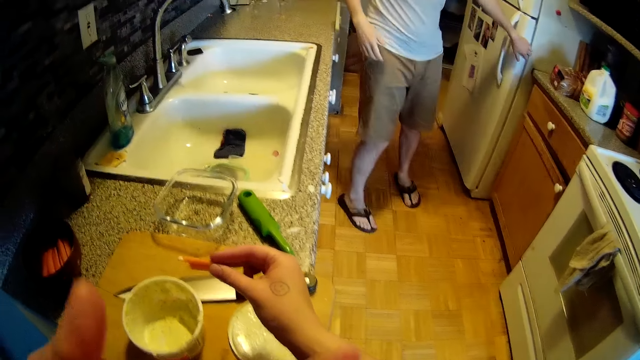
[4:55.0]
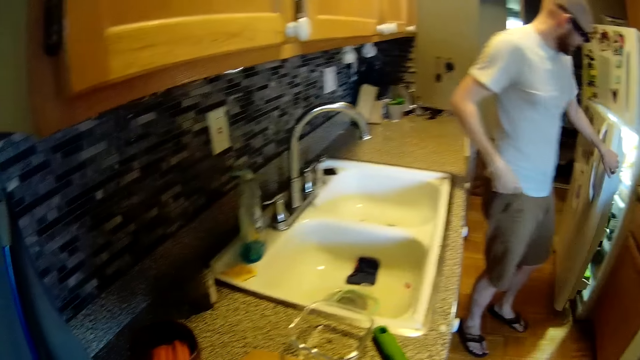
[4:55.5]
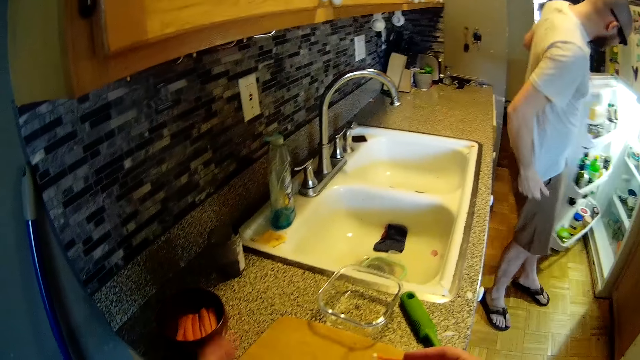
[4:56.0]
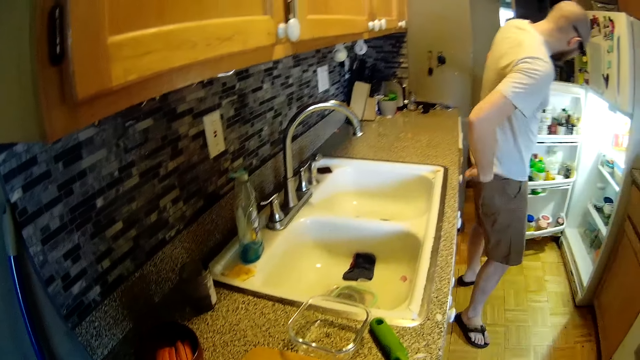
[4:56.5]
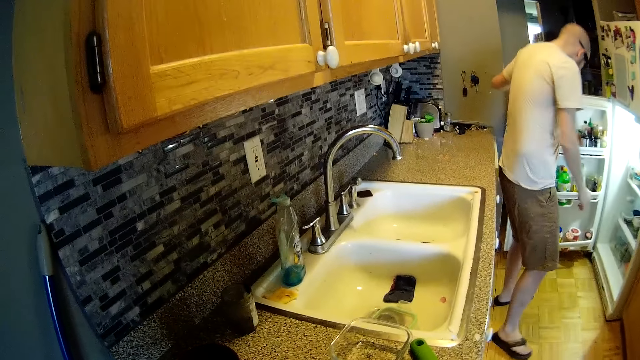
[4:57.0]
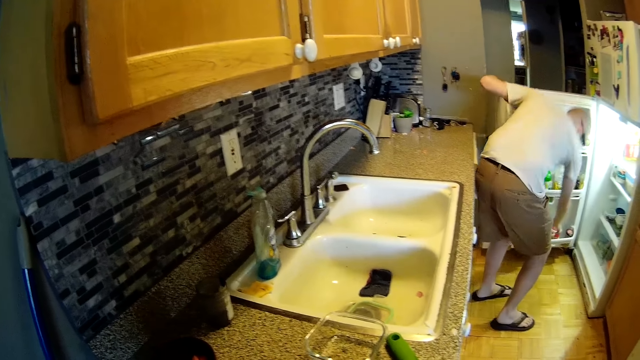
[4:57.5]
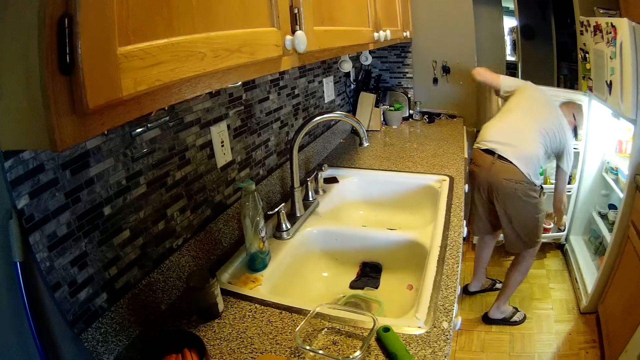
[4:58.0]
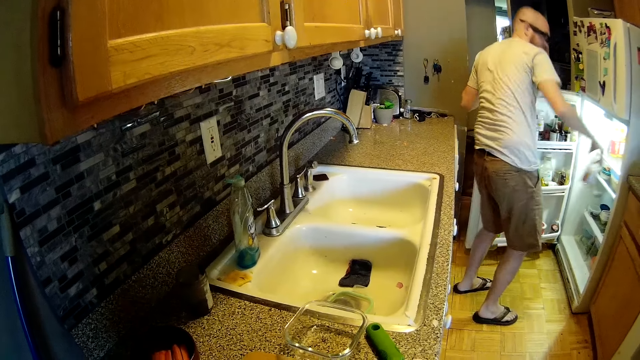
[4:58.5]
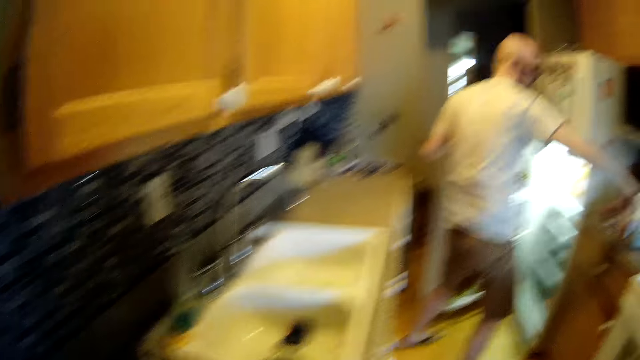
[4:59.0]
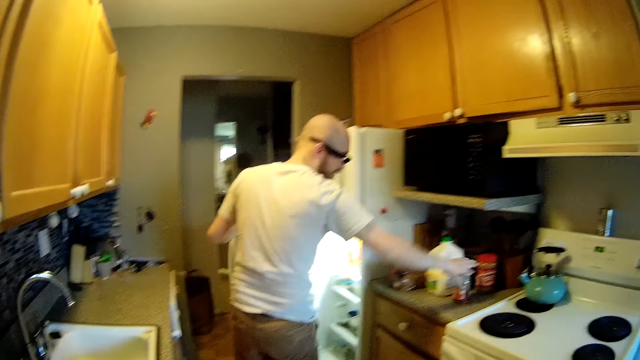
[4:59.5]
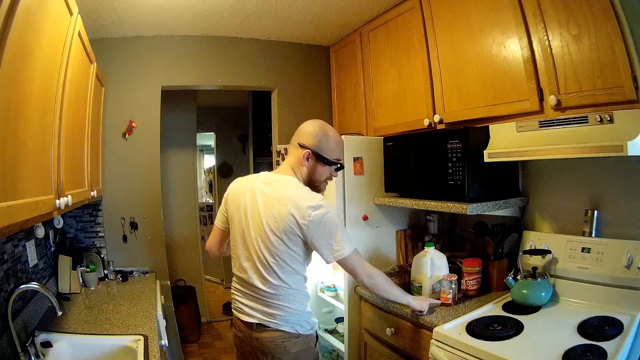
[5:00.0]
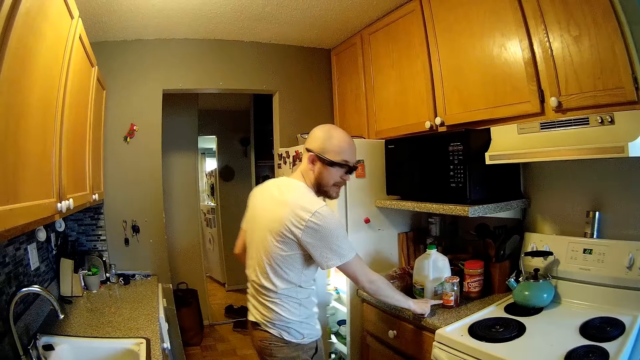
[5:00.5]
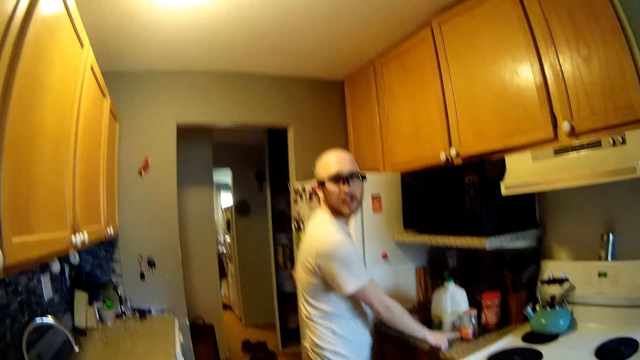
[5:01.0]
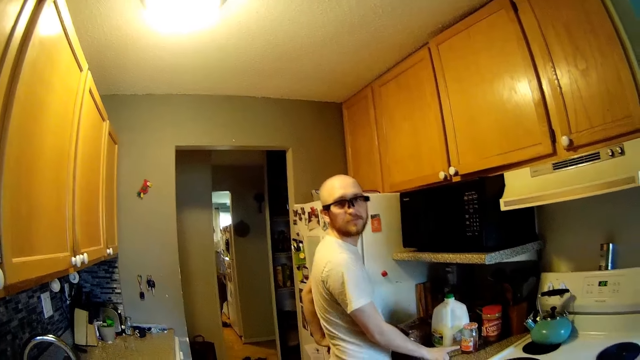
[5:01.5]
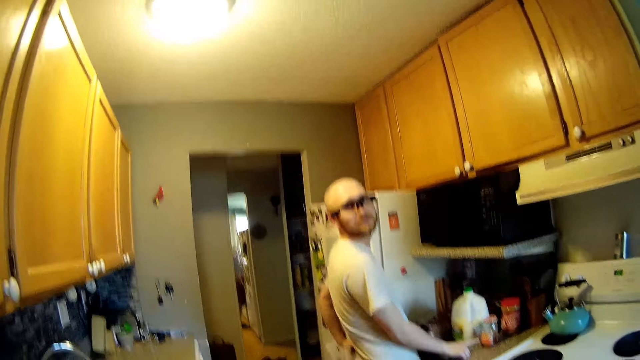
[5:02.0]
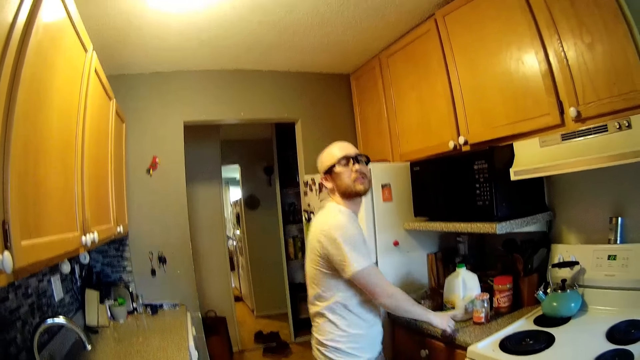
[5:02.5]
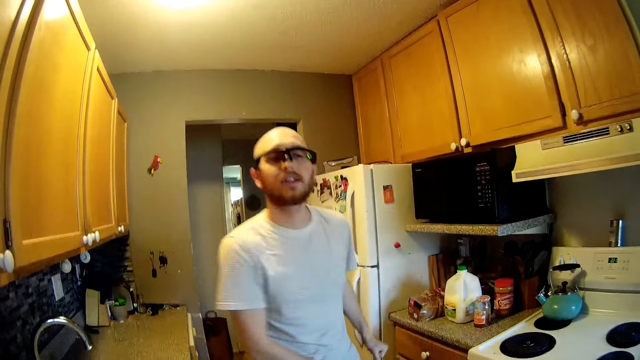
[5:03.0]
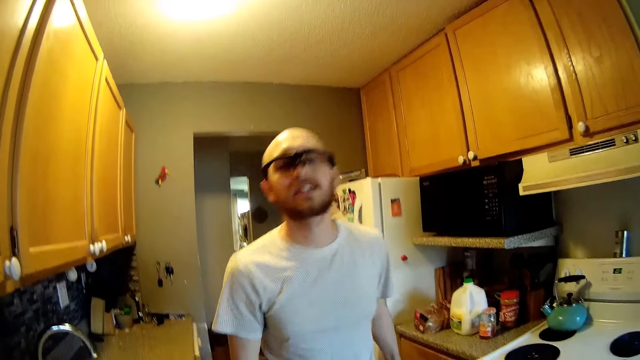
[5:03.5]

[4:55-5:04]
The camera wearer eats. The man opens the fridge with his left hand. The man speaks to the camera wearer. The man brings out a bottle of jam from the fridge with his right hand. The camera wearer talks with the man. The man drops the bottle of jam in his right hand on the cabinet. The man speaks to the camera wearer. The man closes the fridge with his left hand.

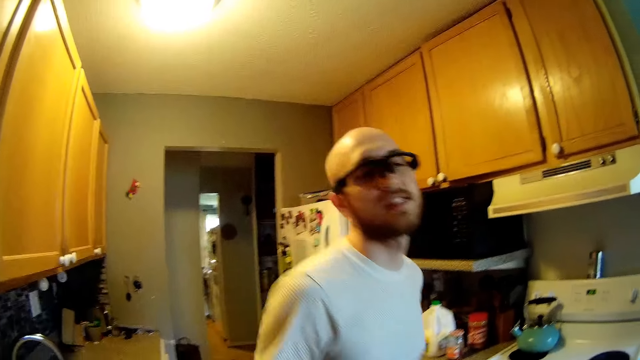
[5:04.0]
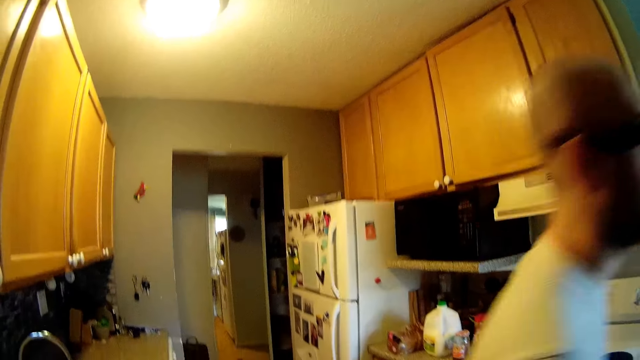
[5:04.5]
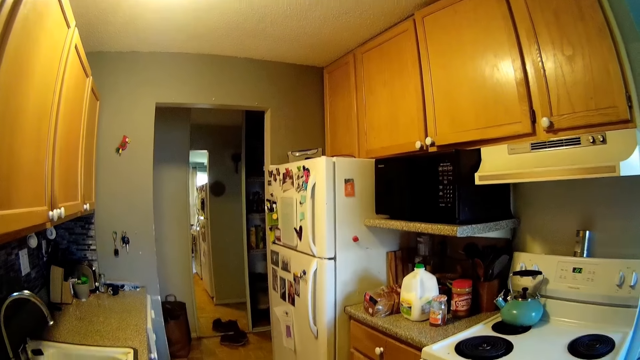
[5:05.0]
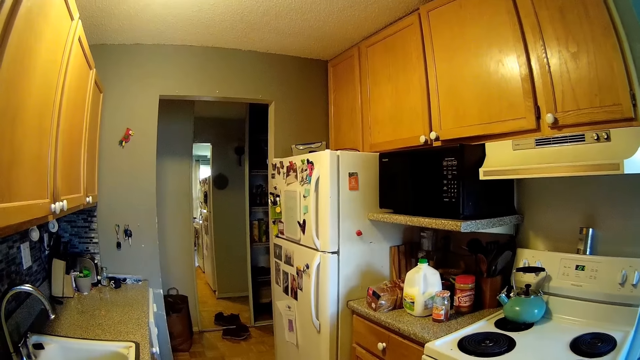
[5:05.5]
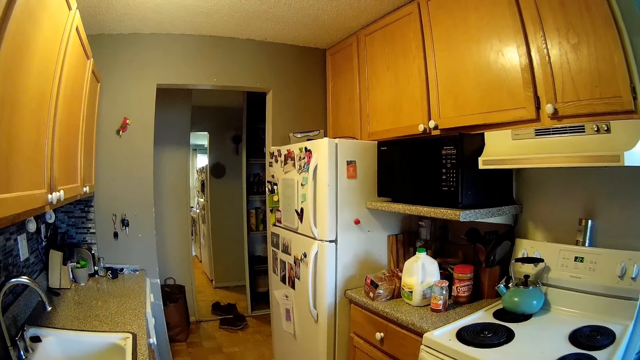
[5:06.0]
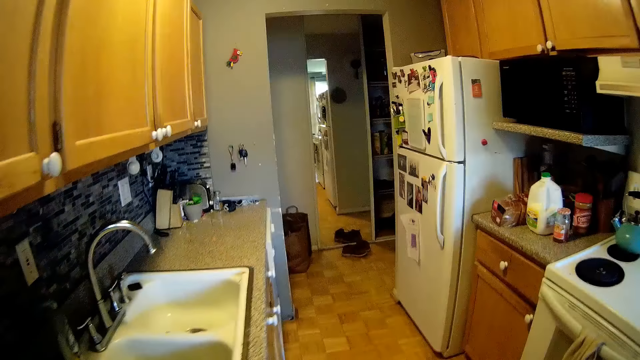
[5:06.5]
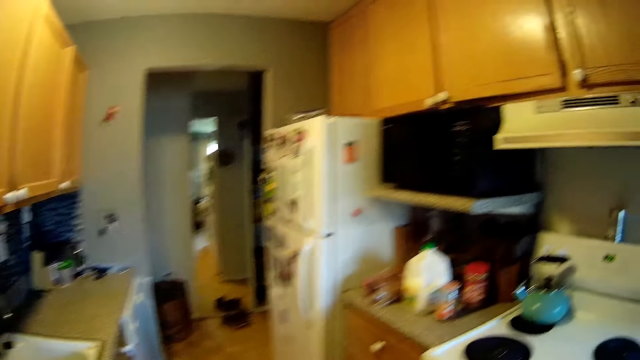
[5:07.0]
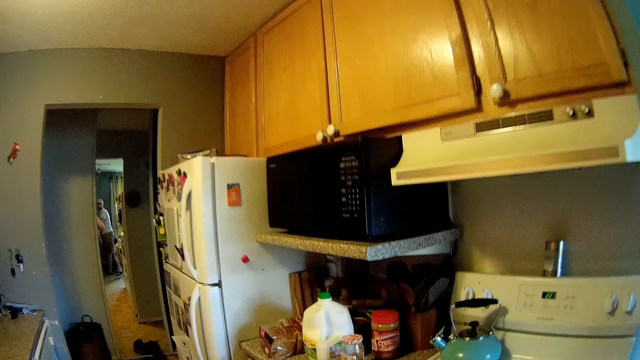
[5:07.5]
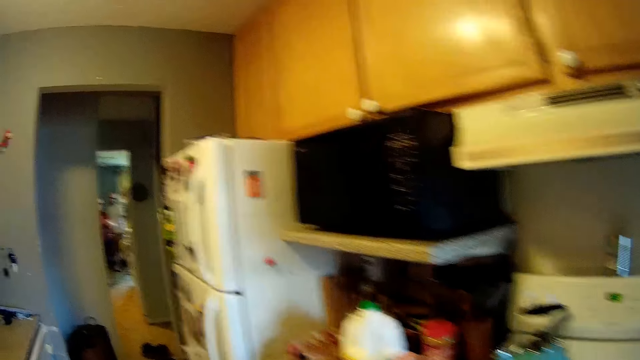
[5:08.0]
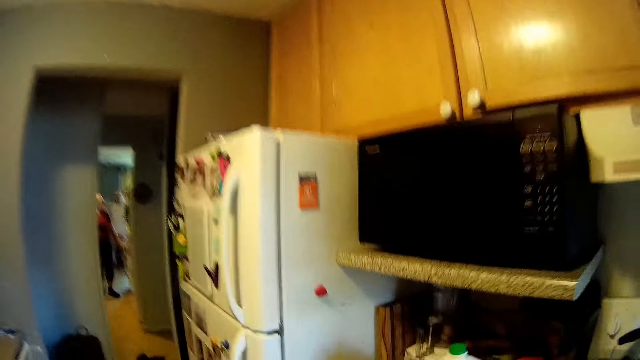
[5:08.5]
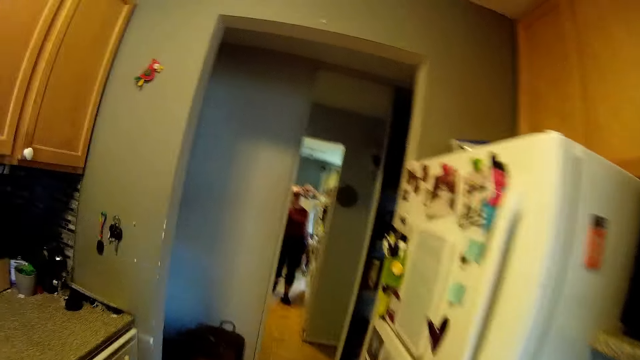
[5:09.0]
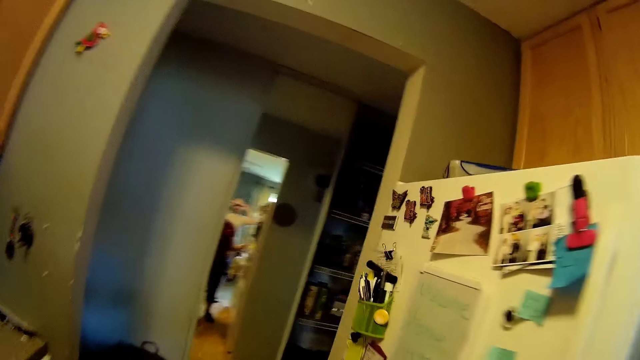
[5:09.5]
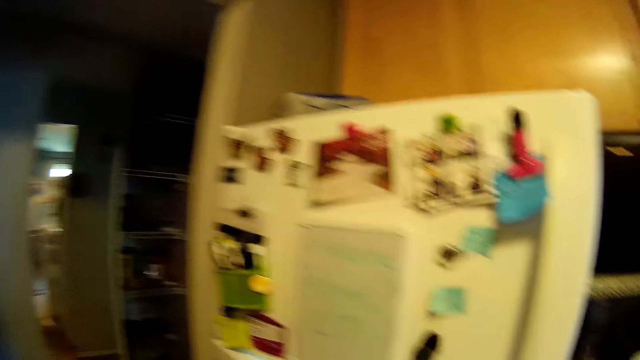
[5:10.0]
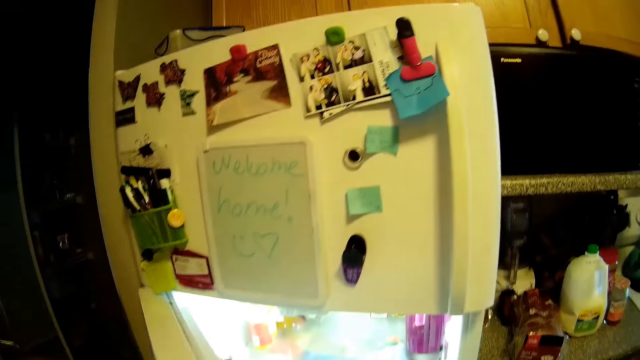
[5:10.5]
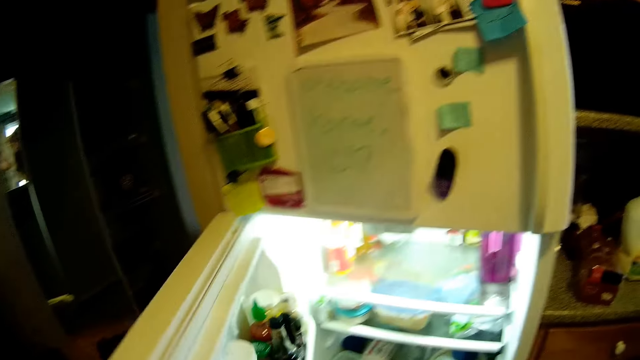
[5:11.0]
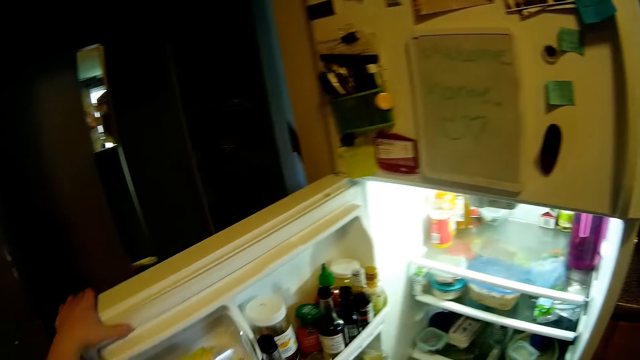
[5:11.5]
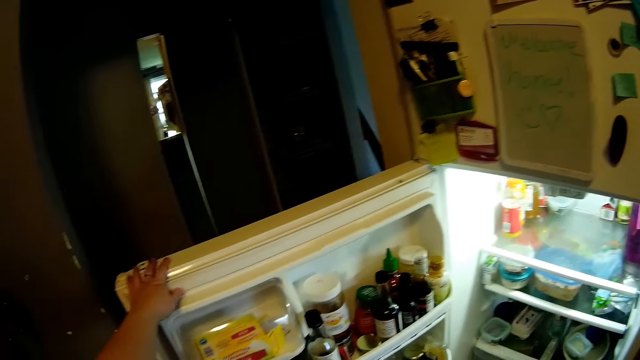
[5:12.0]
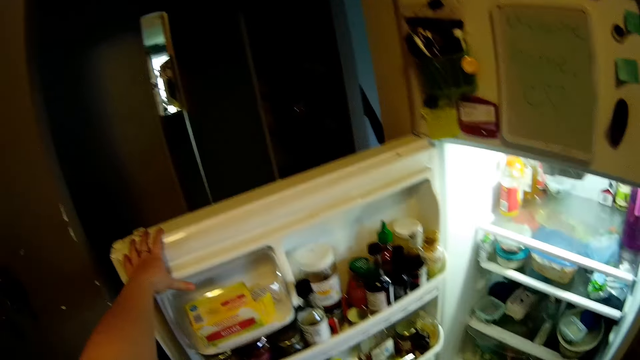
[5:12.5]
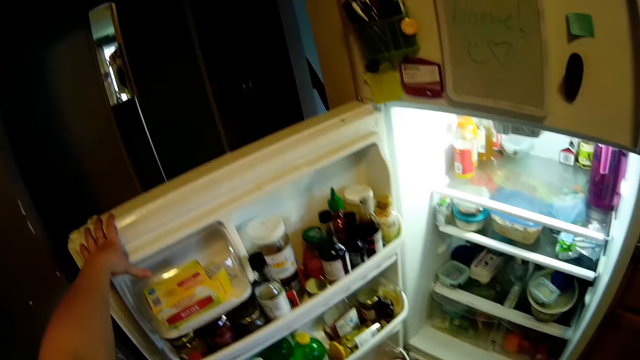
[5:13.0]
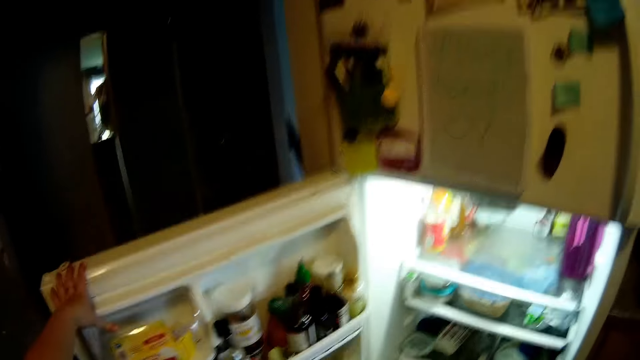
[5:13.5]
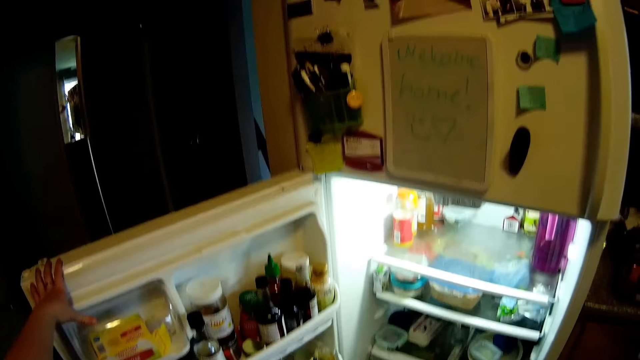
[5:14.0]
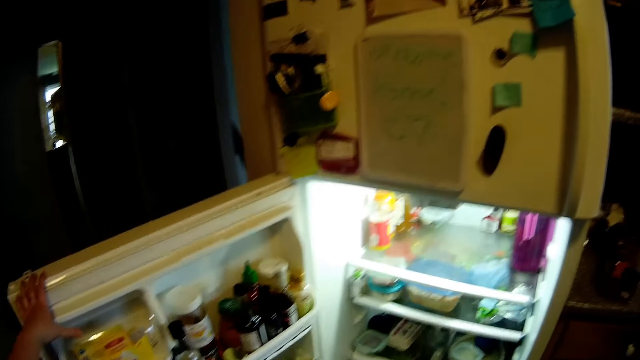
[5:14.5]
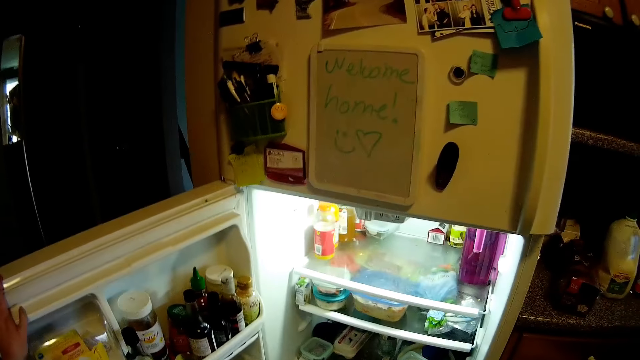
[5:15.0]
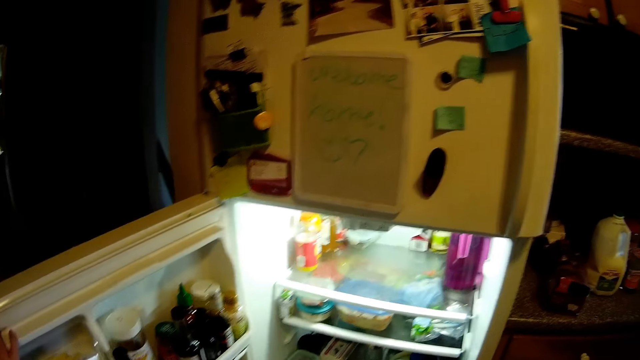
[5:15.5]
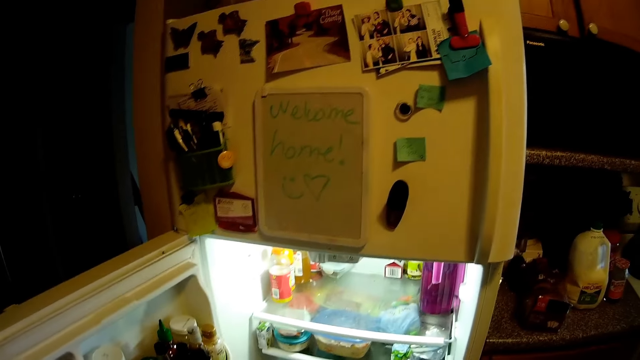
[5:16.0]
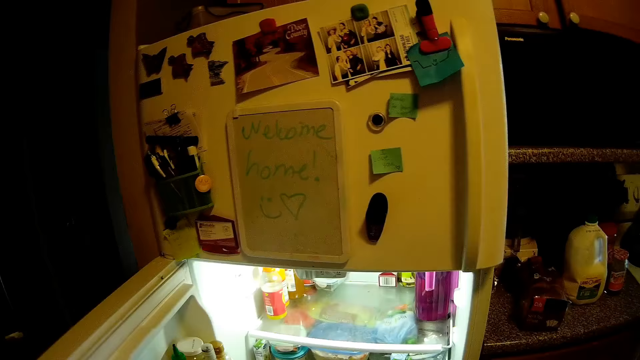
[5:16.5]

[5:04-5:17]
The camera wearer speaks to the man. The man speaks to the camera wearer. The camera wearer opens the fridge with her left hand. She speaks to the man. The man speaks to the camera wearer.
